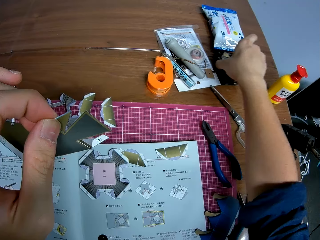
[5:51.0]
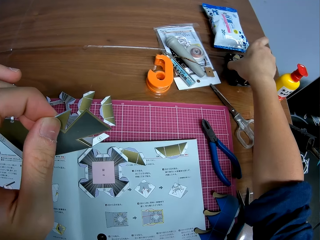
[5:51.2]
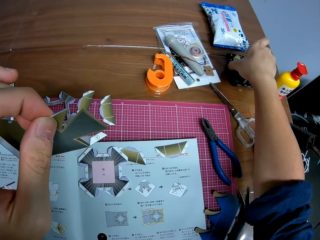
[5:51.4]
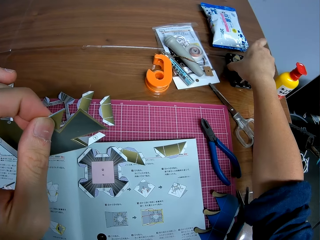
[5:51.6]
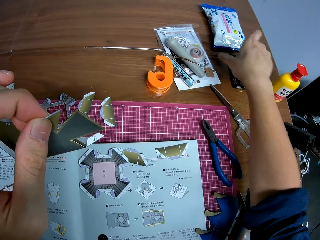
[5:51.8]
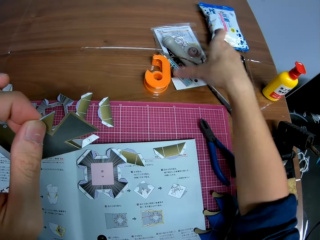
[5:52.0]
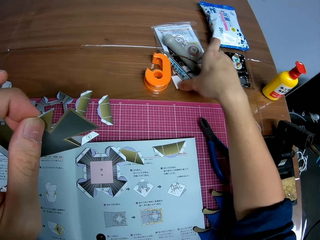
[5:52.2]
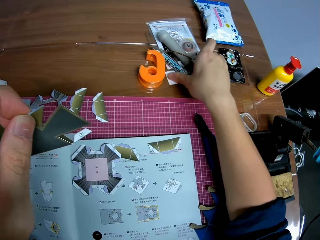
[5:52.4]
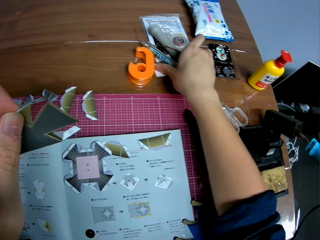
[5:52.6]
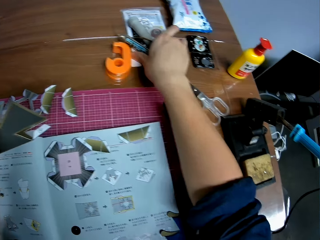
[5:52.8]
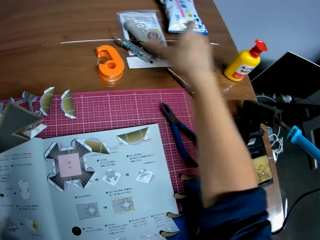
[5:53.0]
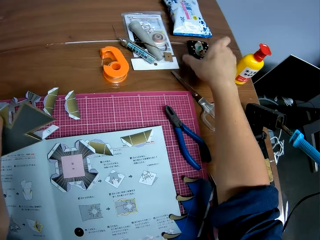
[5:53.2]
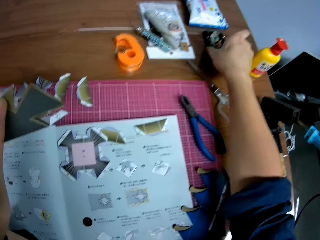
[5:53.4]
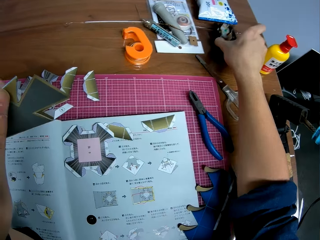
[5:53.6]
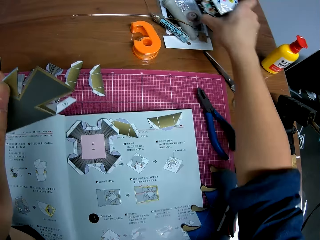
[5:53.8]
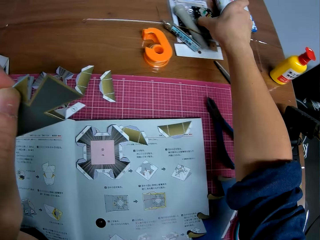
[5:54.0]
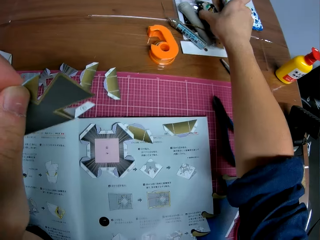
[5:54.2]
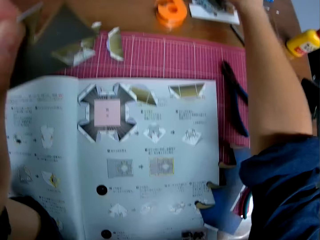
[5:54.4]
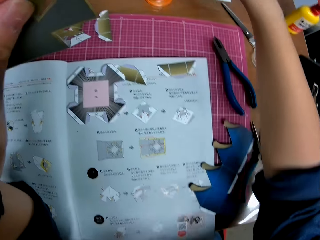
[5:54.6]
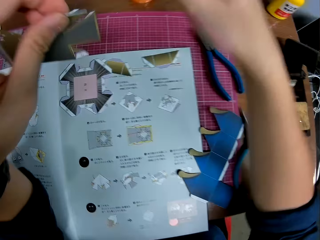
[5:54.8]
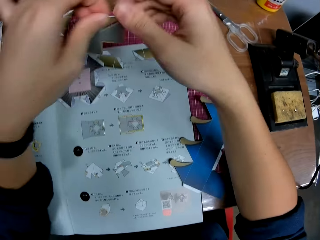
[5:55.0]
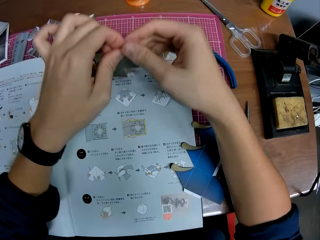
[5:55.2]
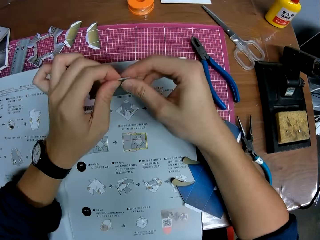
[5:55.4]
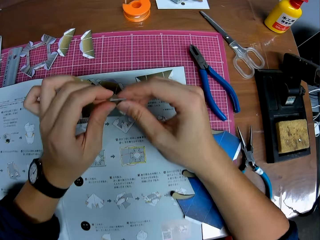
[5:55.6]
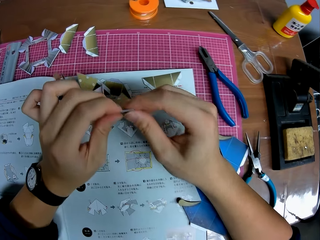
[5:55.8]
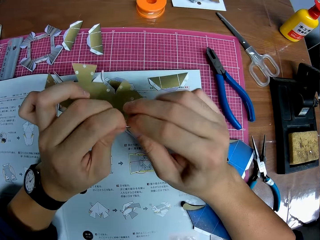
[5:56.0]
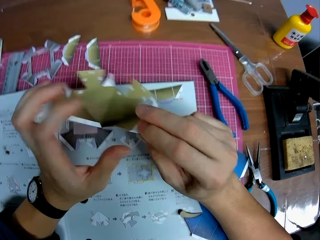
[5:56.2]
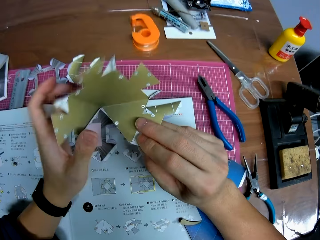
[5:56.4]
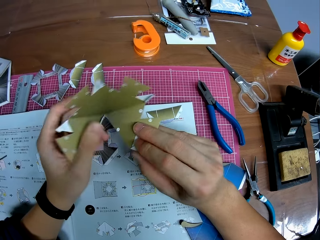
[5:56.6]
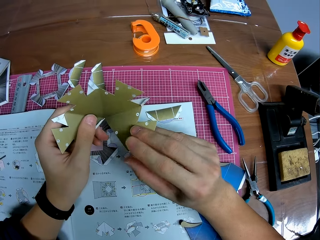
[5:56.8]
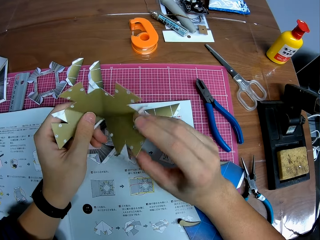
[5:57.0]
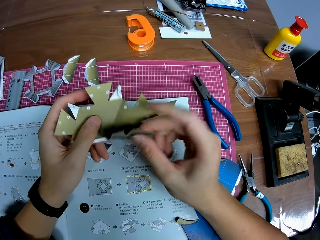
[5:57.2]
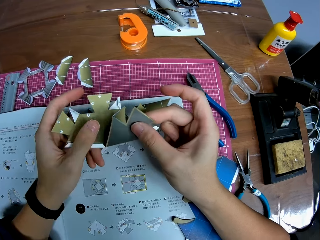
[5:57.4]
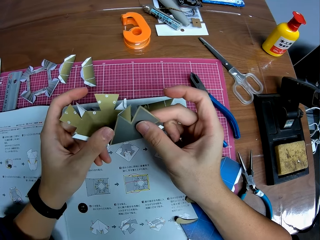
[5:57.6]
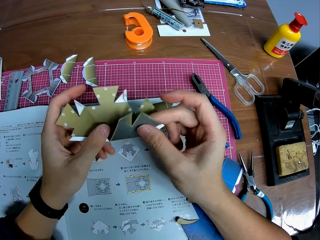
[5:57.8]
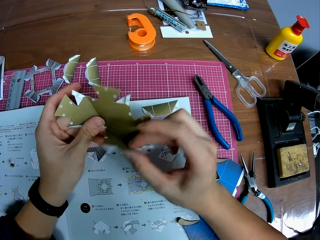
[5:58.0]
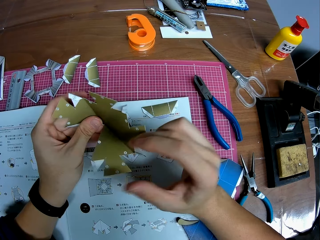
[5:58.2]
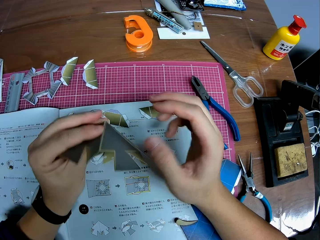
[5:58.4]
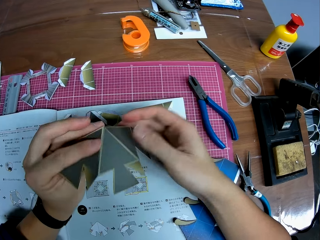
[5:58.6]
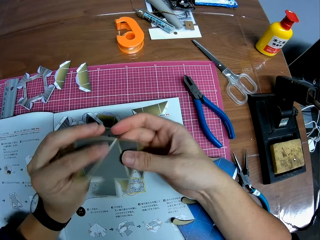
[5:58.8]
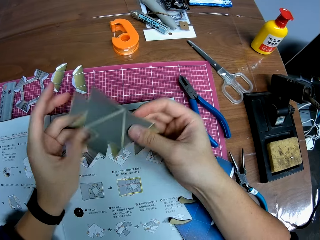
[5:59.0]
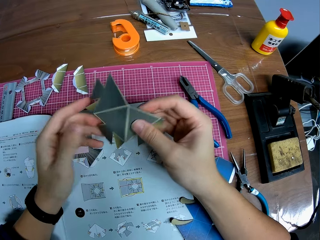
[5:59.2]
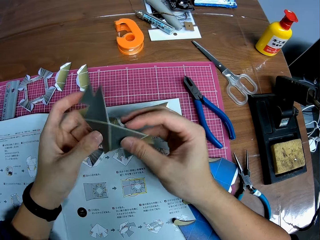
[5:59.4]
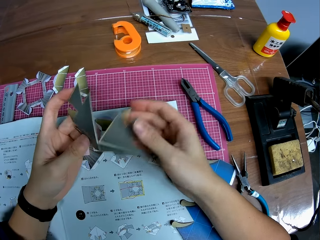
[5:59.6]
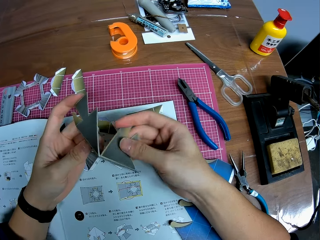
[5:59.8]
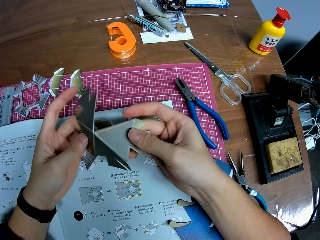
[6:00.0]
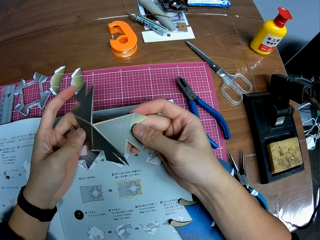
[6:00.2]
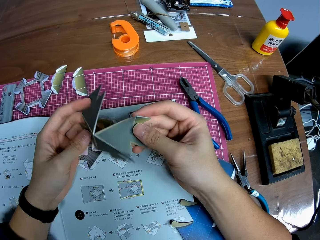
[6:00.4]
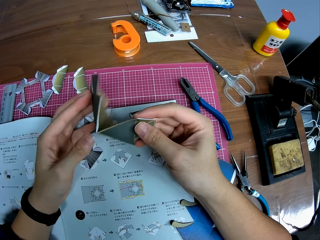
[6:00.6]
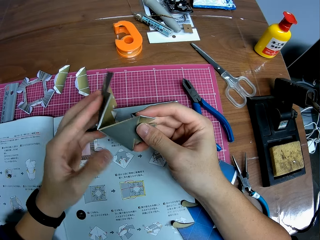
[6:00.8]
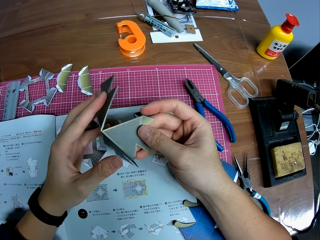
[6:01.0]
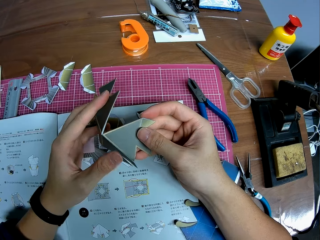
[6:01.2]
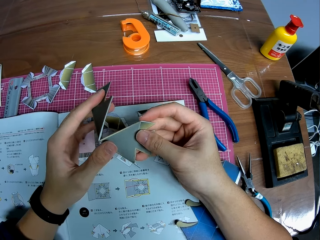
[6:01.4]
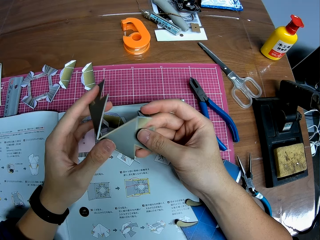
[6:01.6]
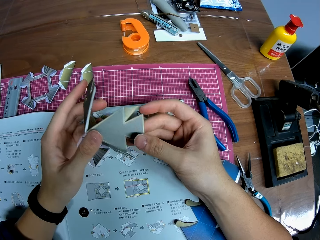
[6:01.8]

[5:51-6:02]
The camera wearer adjusts the switch location on the table. They take the surface mount device. They move the surface mount device. They move the tools aside. They adjust the other things on the table. They take the surface mount device. They place the switch on the table. They hold the model paper. They fold the model paper. They turn the model paper.

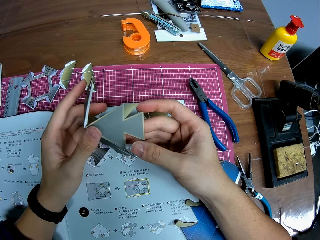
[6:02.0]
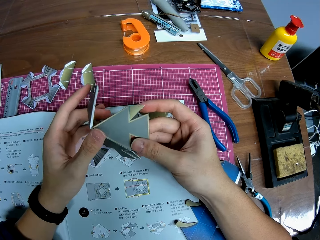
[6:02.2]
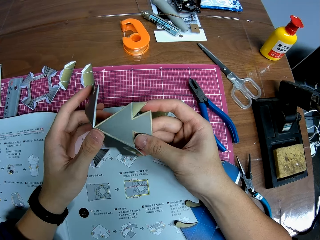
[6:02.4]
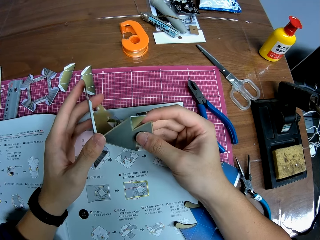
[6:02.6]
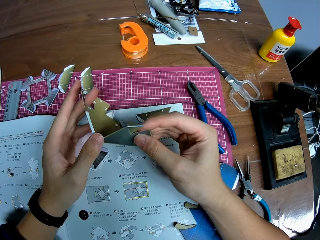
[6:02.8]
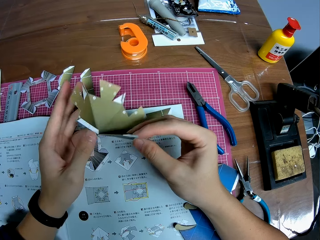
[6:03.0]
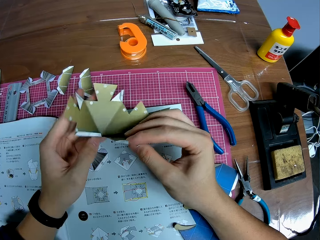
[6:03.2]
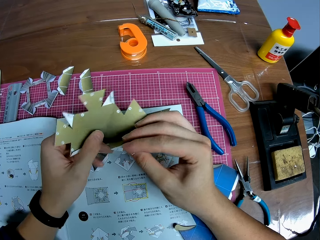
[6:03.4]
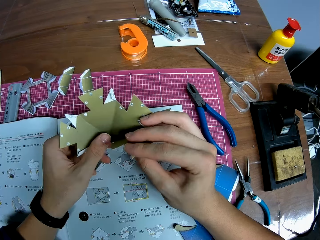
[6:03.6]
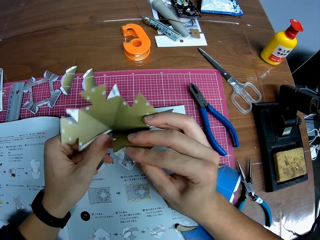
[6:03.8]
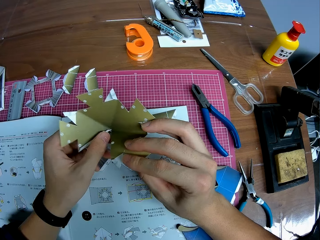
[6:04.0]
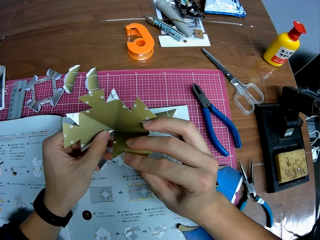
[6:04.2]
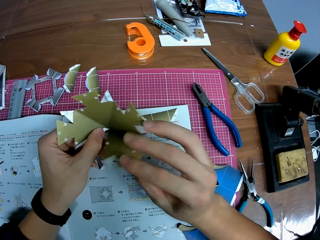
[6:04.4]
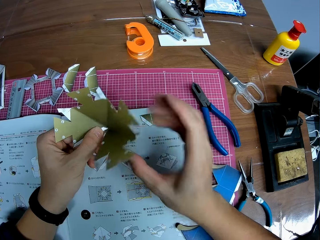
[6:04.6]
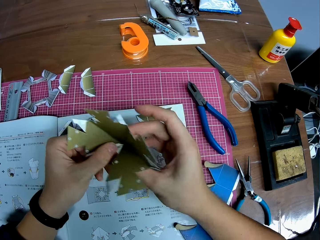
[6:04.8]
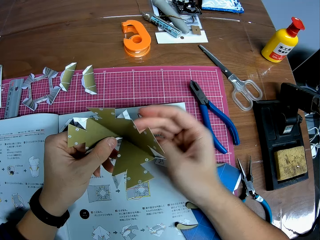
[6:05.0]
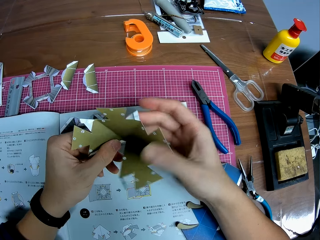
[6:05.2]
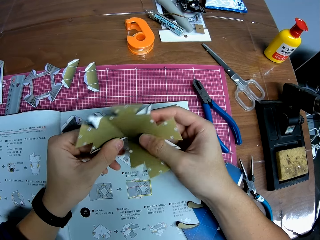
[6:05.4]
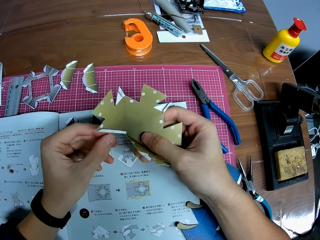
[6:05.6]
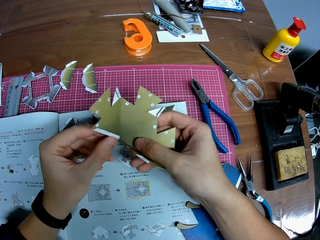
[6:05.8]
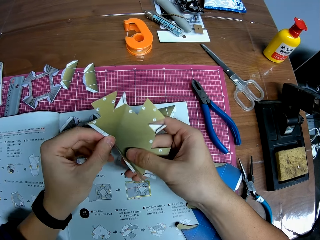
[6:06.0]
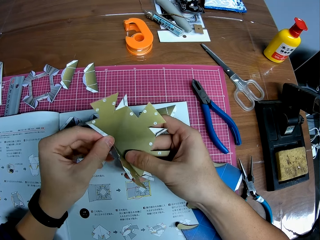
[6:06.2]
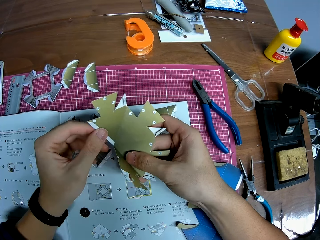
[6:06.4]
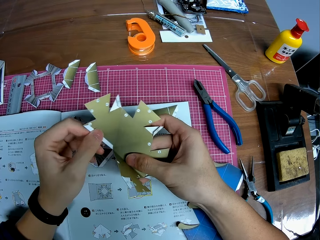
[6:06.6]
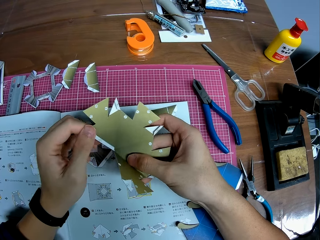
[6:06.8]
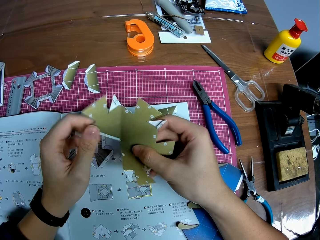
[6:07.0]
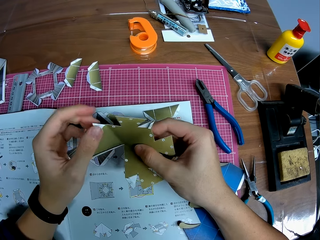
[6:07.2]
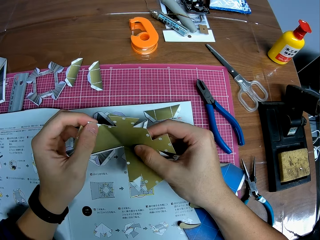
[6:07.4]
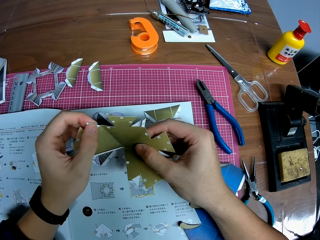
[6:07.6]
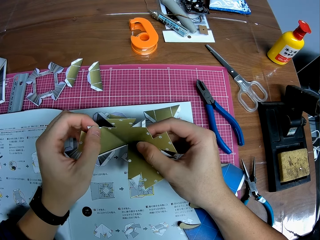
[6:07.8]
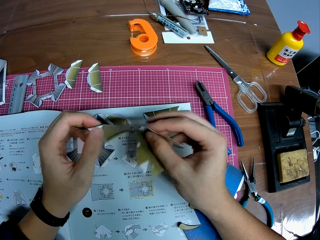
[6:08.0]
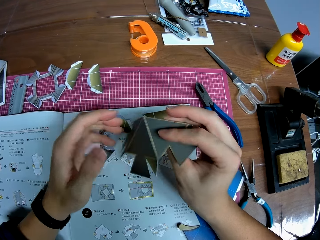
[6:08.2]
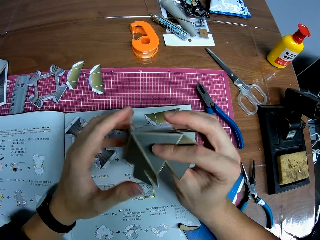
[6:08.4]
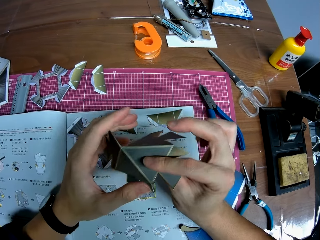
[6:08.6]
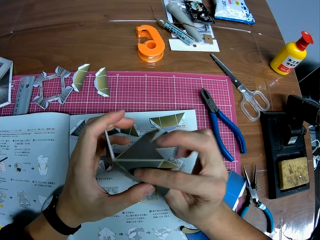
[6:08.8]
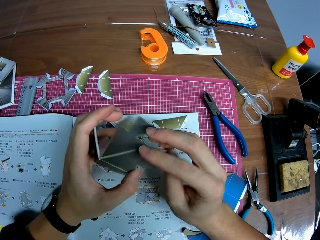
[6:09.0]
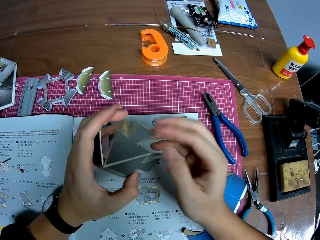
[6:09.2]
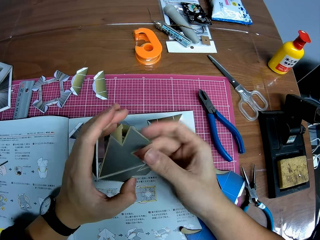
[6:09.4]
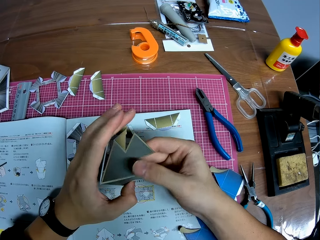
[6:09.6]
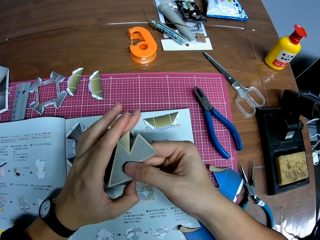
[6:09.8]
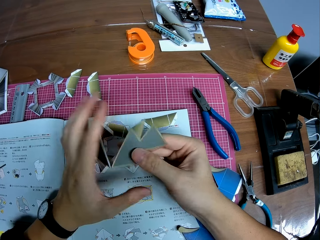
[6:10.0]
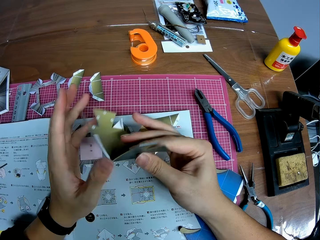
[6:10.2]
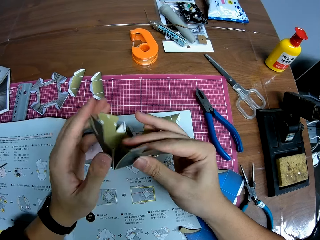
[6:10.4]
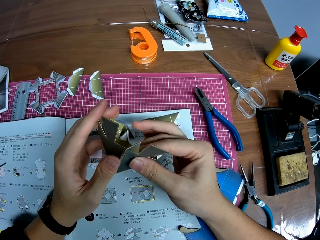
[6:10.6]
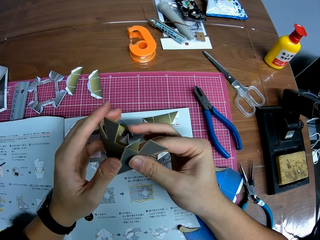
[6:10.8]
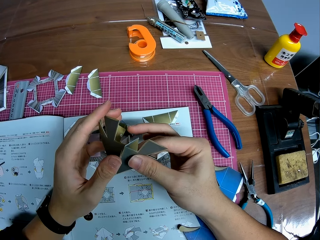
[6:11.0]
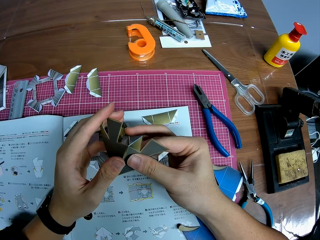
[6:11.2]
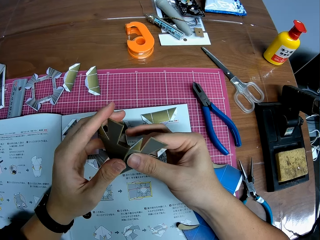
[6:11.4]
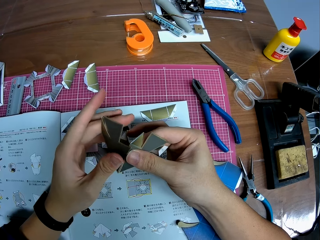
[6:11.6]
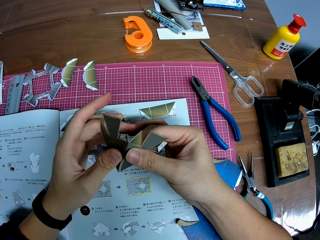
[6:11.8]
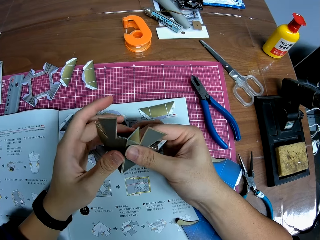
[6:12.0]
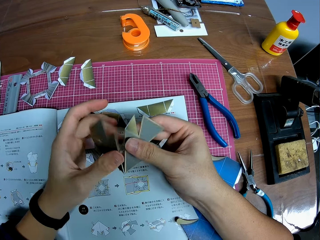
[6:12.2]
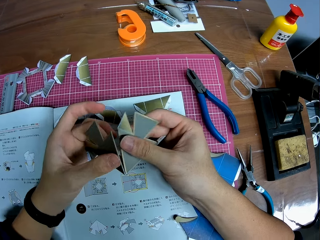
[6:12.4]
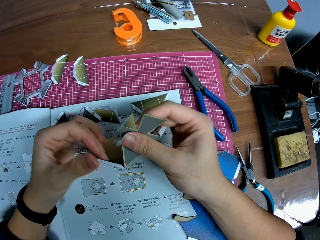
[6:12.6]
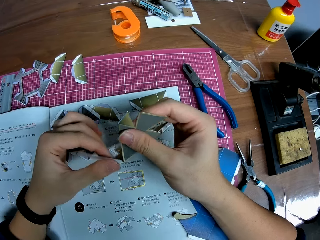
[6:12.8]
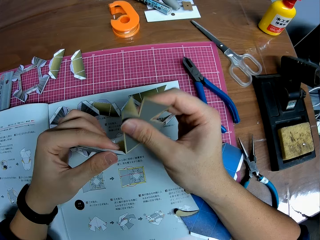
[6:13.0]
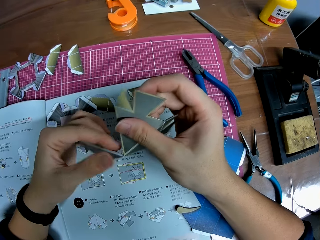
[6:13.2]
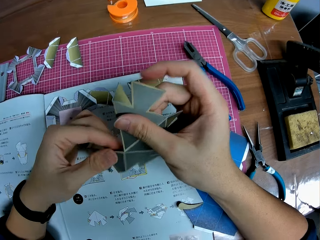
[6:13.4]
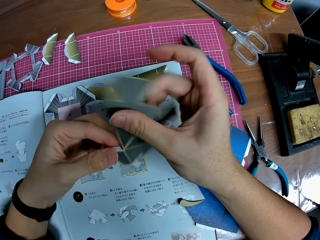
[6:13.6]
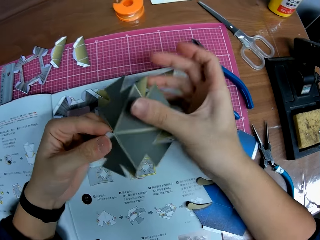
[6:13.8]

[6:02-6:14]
The camera wearer looks at the model paper. They fold the model paper. They connect the model paper.
